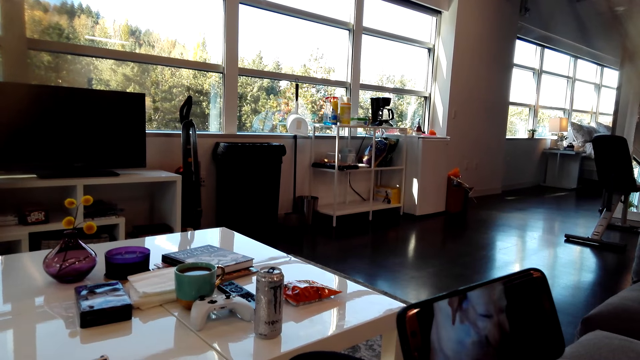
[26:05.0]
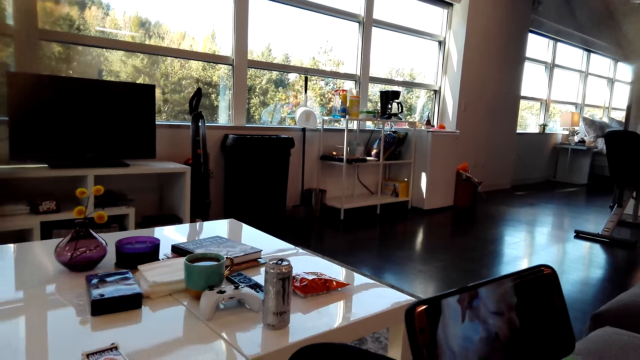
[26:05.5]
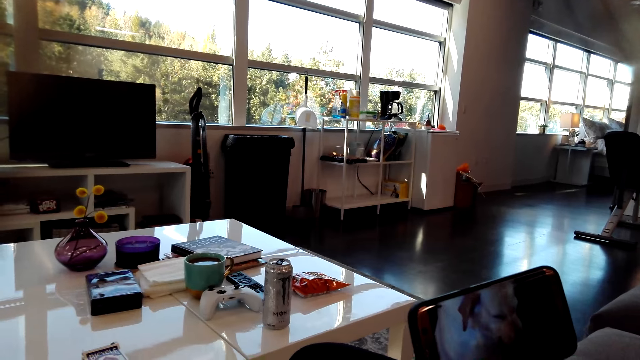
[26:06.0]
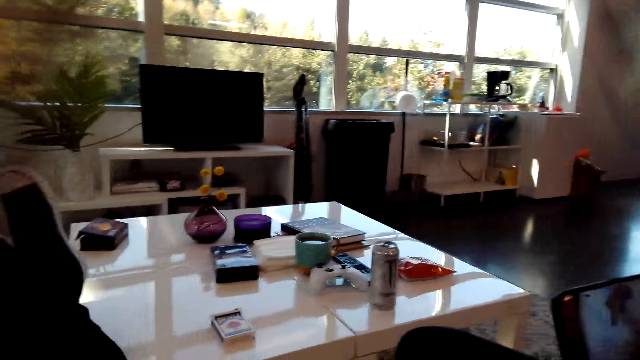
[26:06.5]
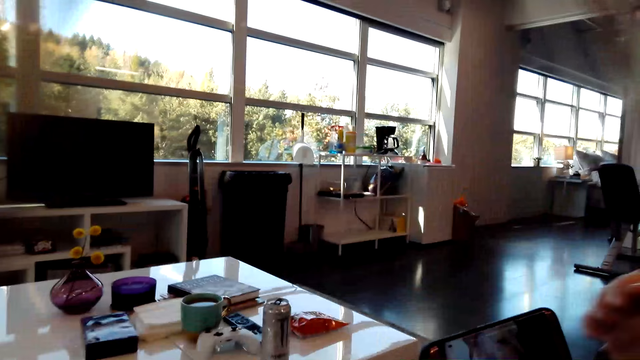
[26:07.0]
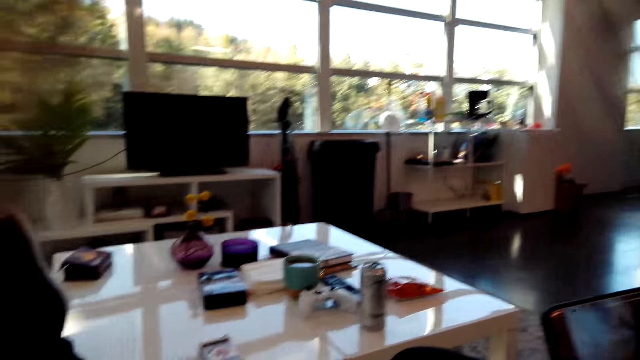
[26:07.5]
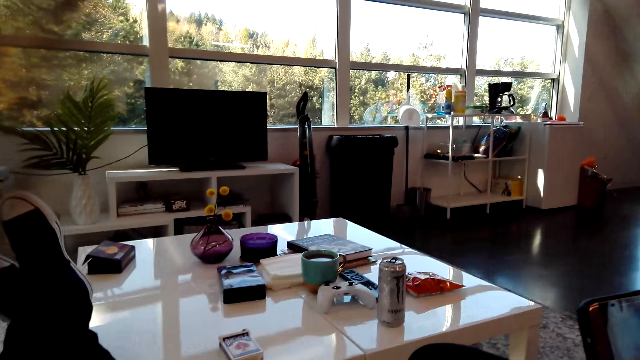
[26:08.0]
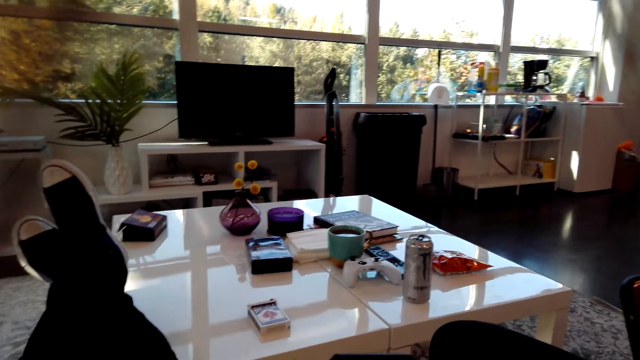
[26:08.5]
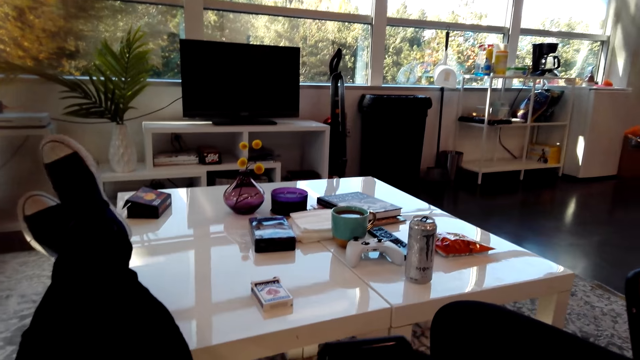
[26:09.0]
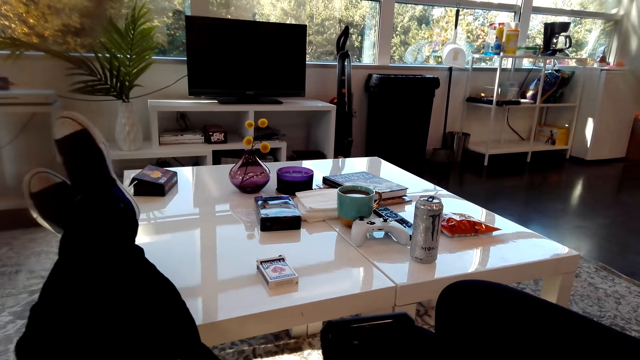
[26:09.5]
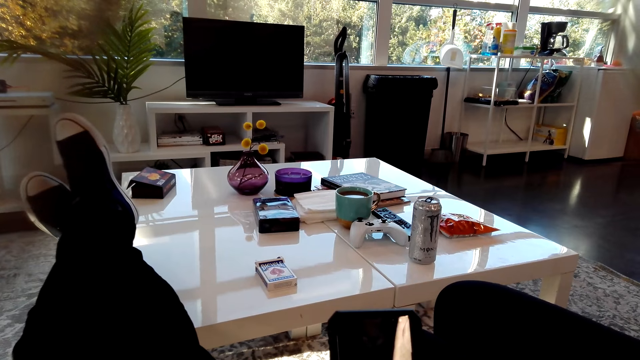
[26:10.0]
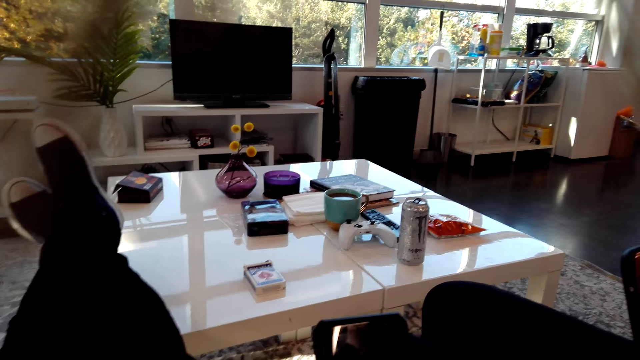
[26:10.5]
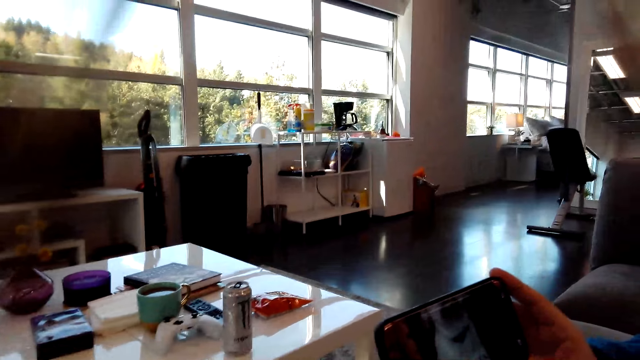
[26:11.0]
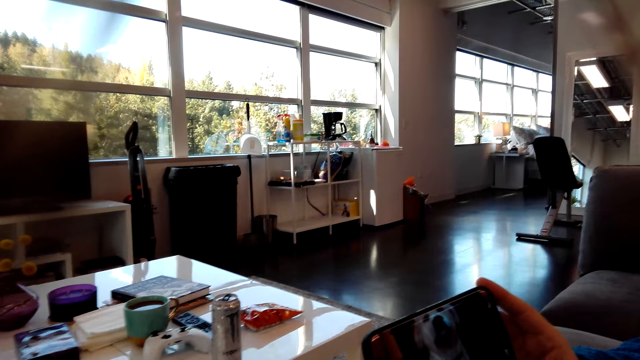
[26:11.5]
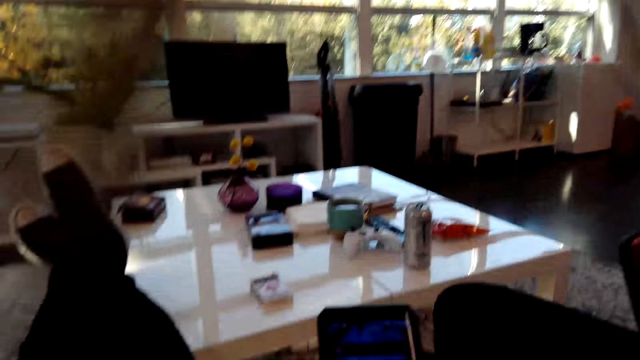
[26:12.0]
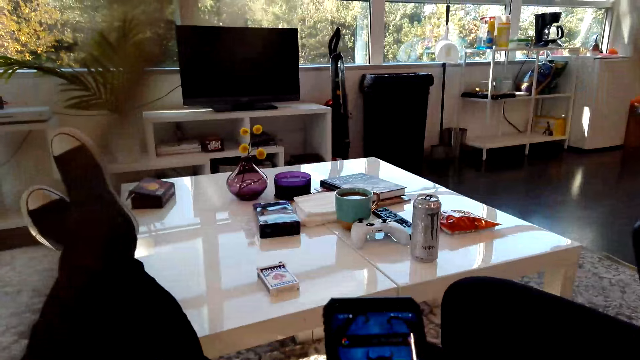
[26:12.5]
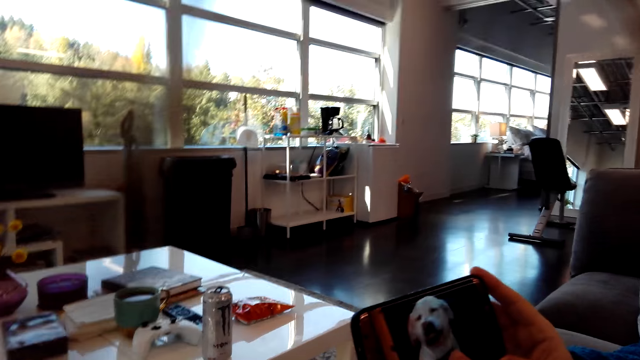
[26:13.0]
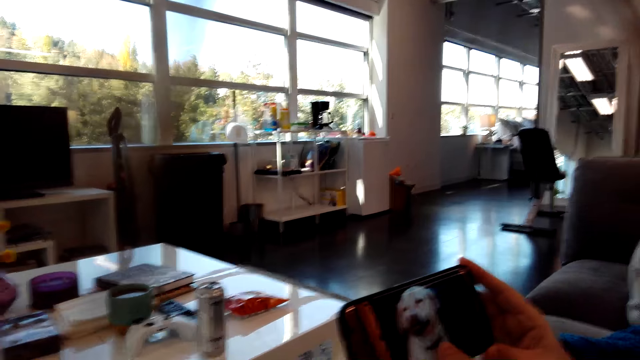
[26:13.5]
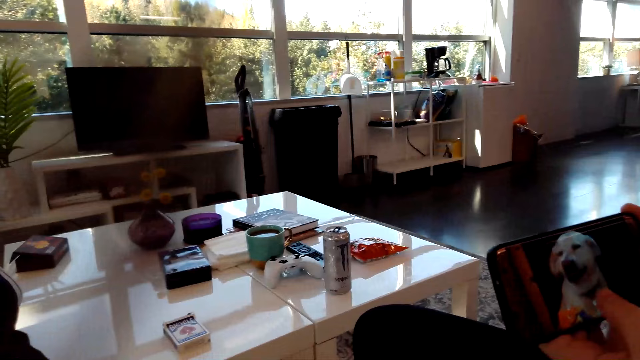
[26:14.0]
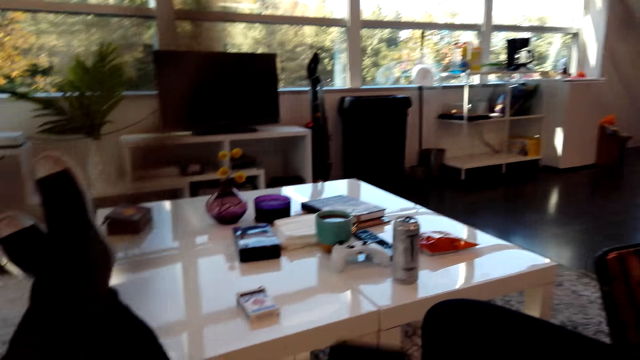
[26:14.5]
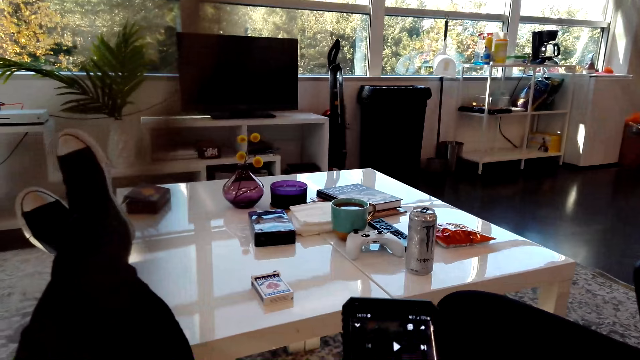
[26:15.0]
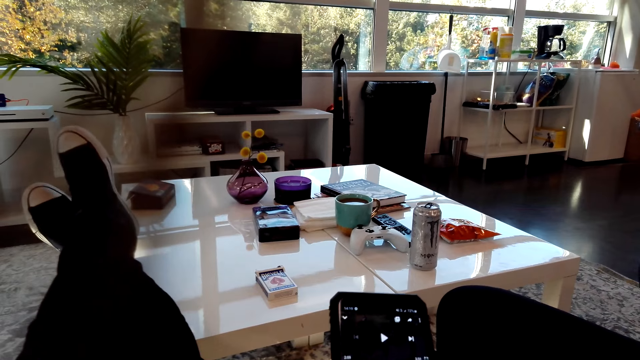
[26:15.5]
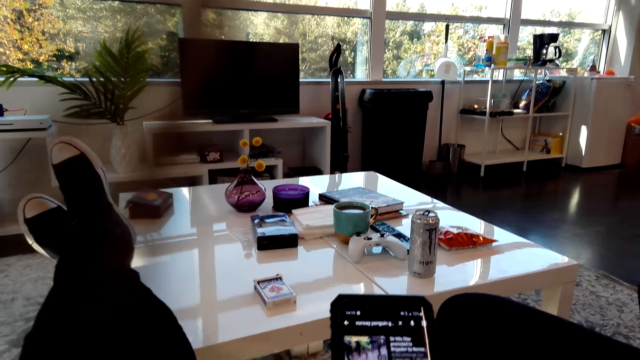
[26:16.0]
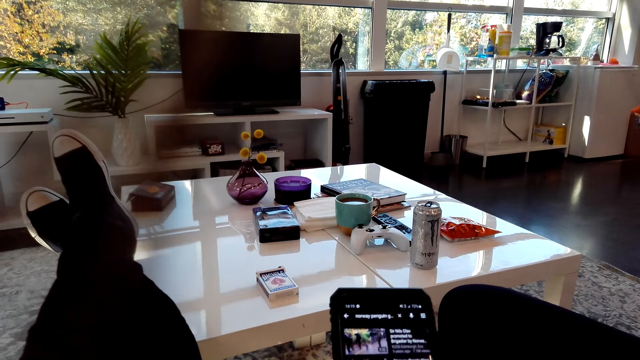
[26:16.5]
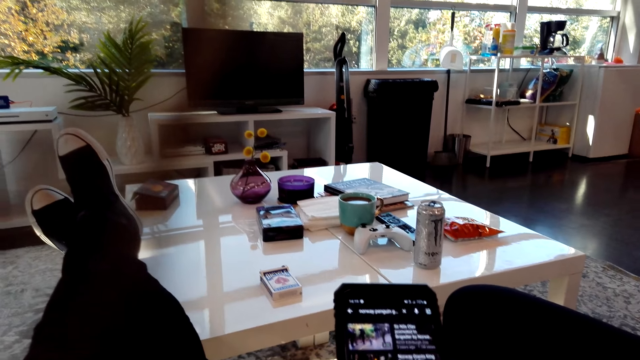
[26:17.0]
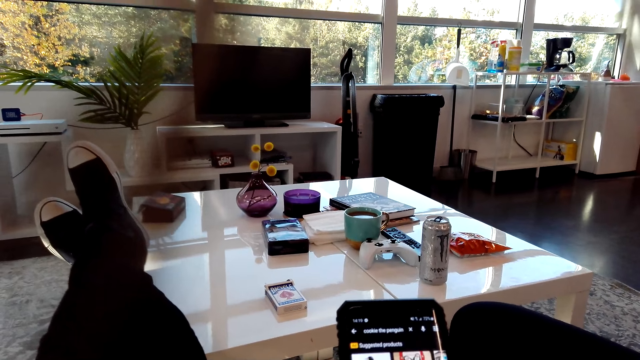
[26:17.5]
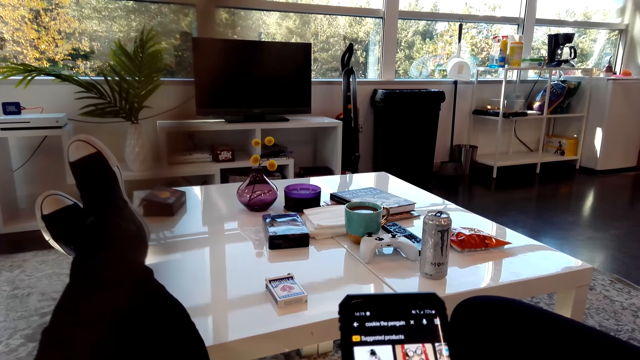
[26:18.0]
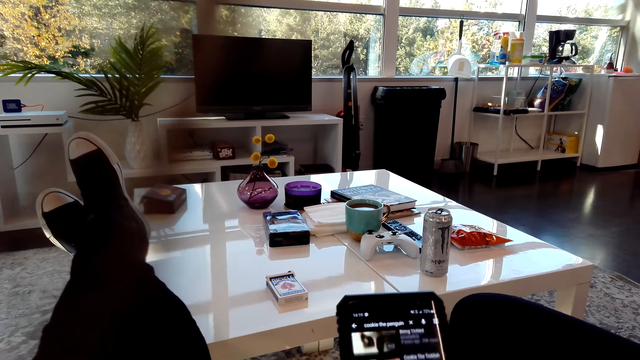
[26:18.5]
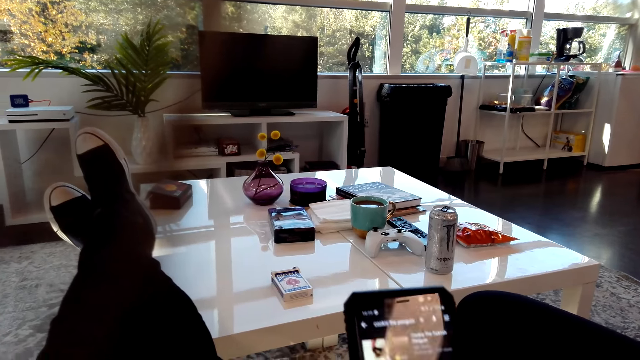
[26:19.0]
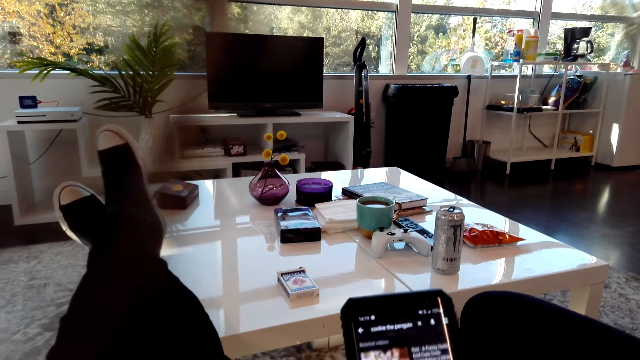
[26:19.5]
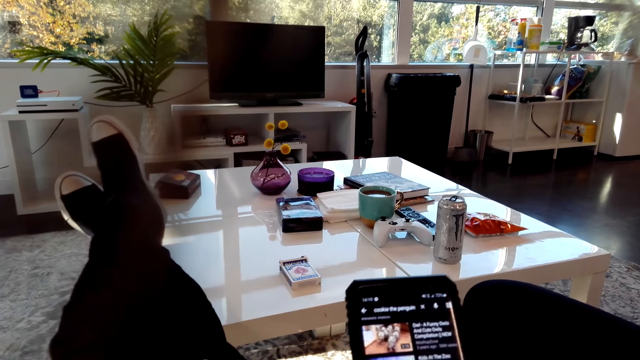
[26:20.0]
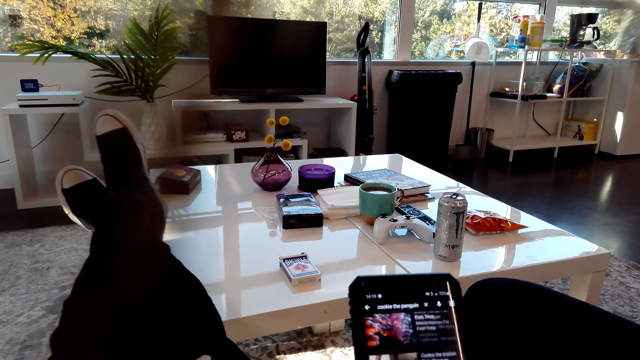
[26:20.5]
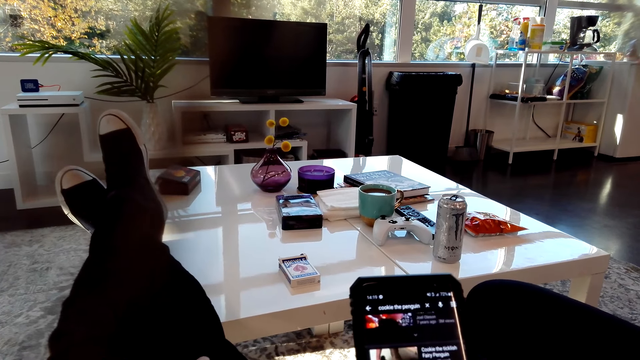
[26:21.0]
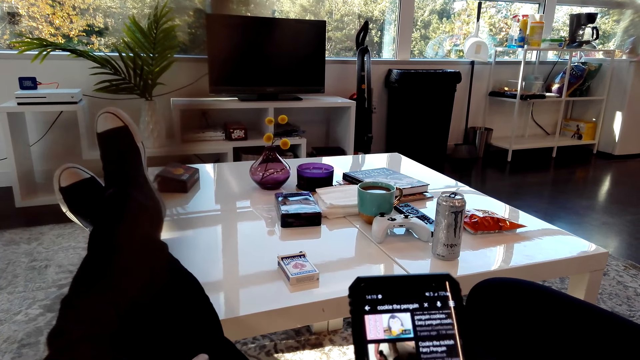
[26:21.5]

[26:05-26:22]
The camera wearer looks around. They operate the phone. They rotate the camera. They are browsing the mobile phone.

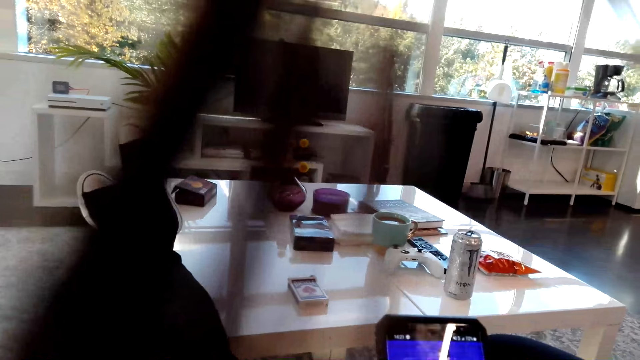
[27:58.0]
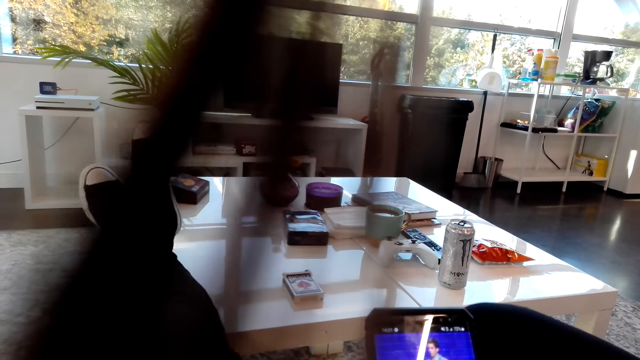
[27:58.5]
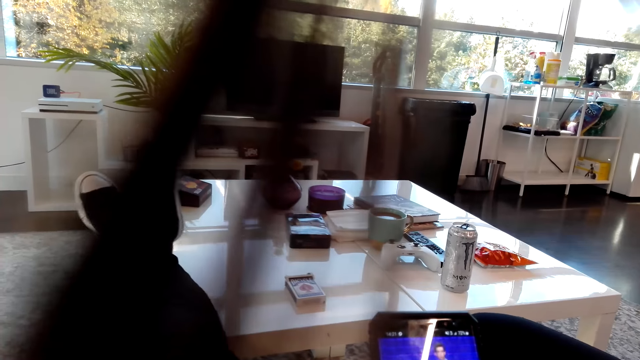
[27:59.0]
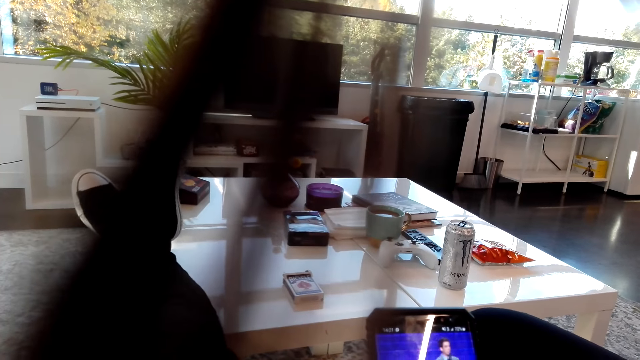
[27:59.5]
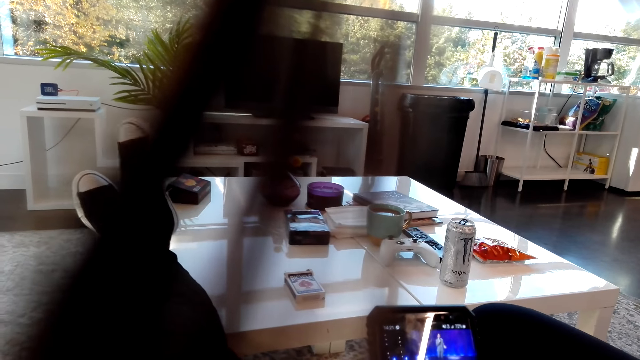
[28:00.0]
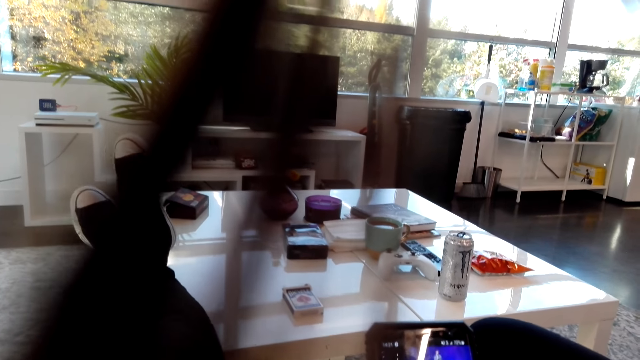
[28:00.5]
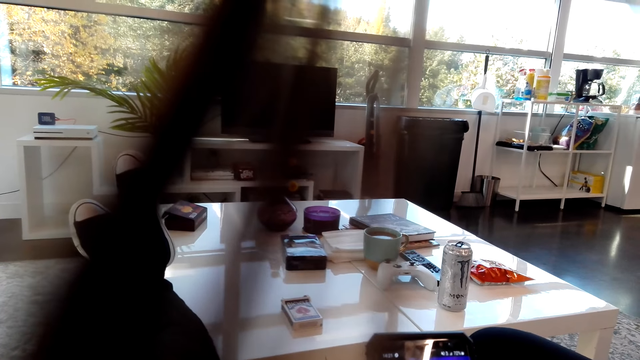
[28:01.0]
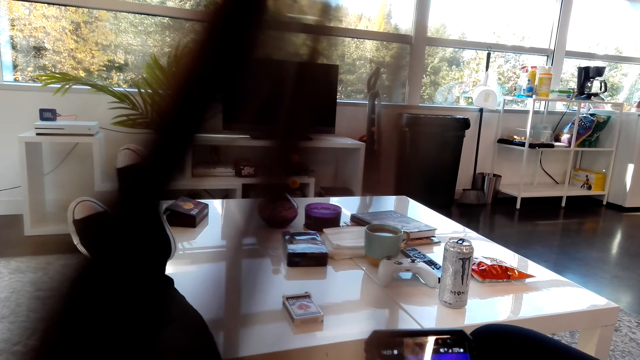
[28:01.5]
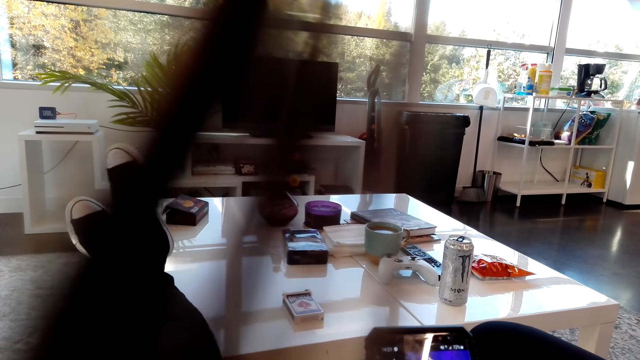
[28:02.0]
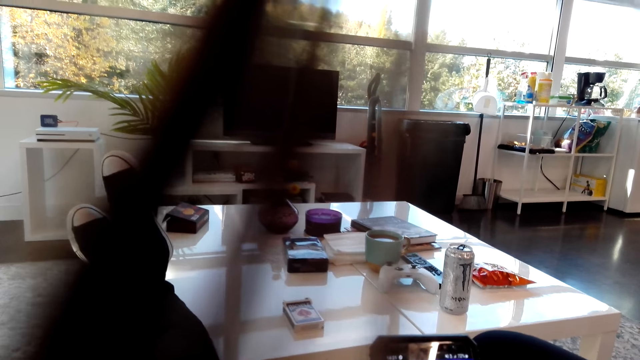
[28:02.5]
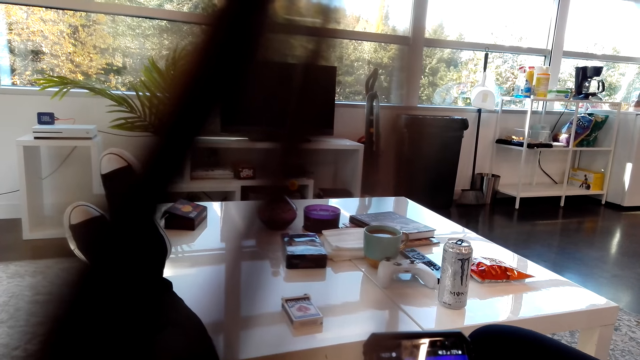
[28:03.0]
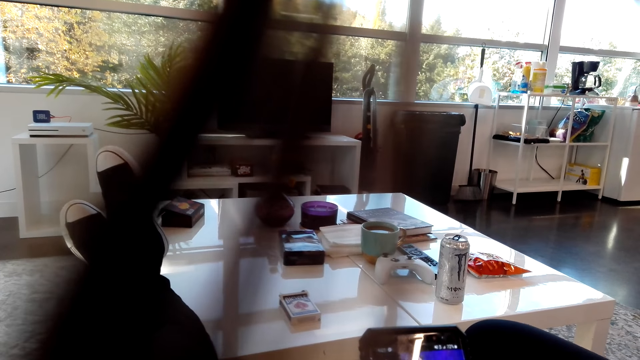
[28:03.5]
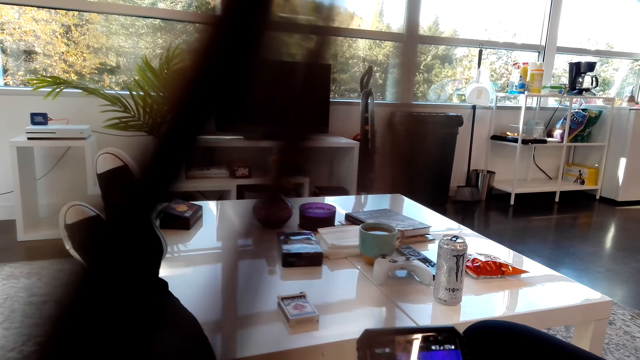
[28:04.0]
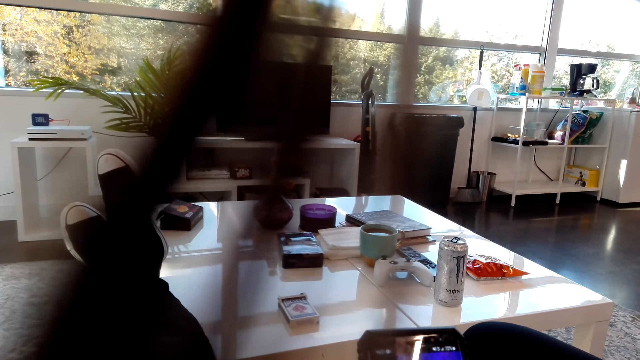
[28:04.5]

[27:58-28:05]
The camera wearer shakes the legs. They watch the phone.
